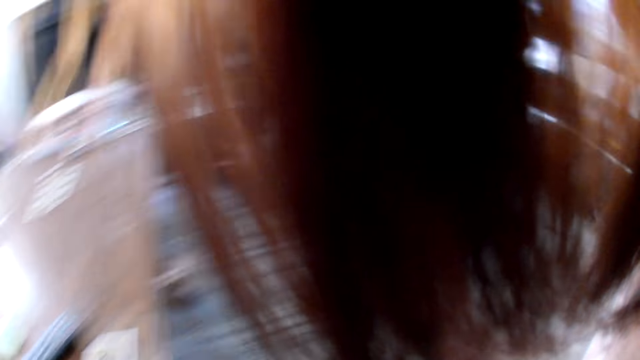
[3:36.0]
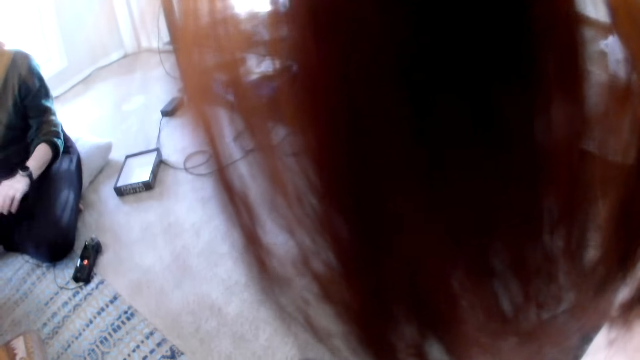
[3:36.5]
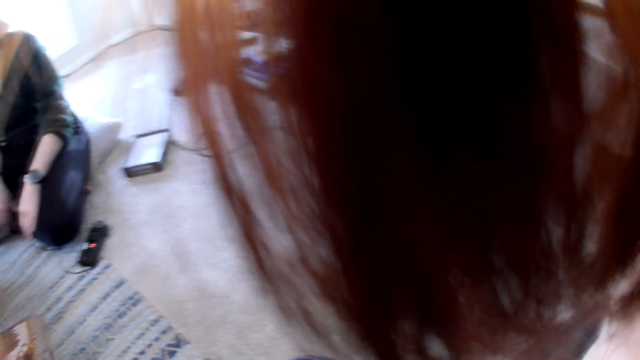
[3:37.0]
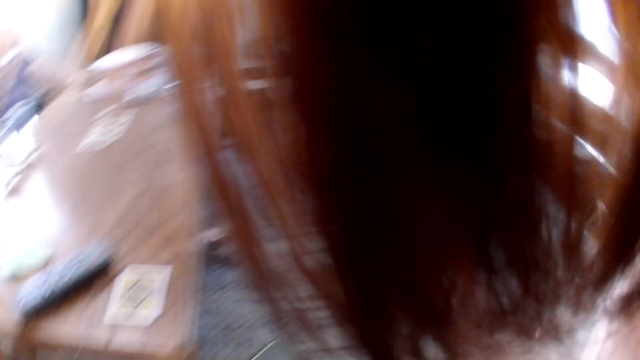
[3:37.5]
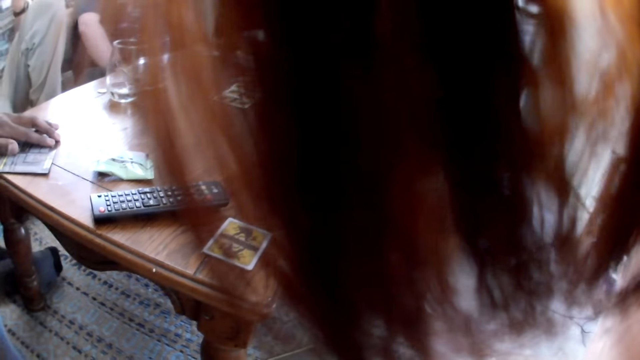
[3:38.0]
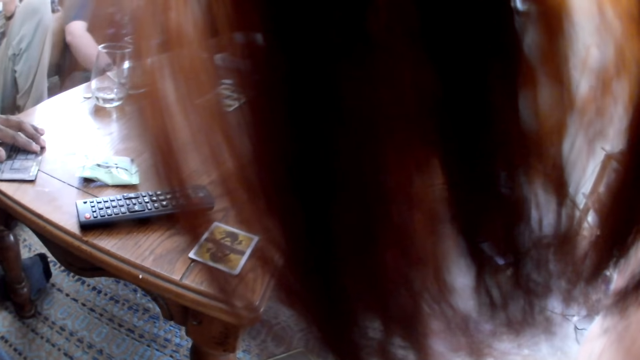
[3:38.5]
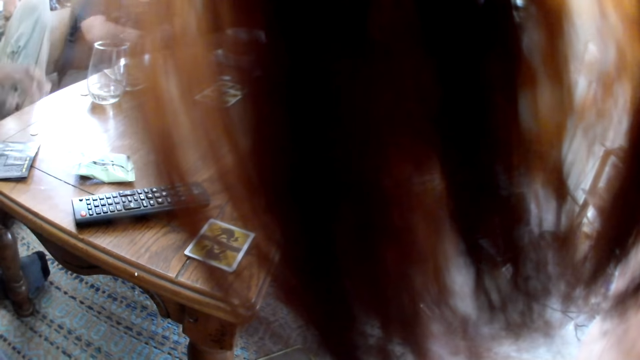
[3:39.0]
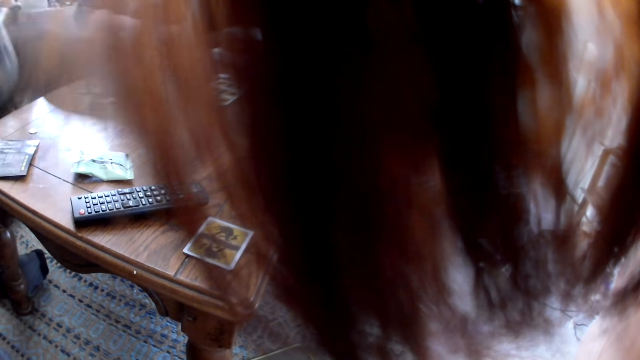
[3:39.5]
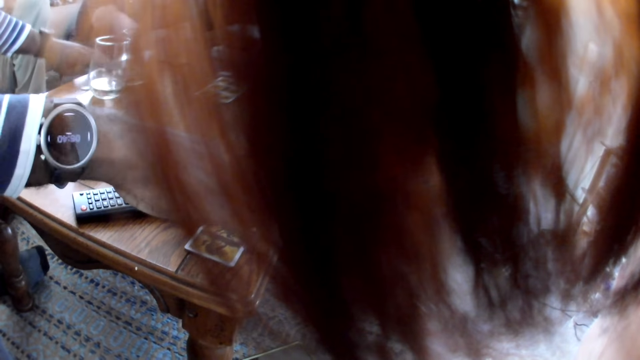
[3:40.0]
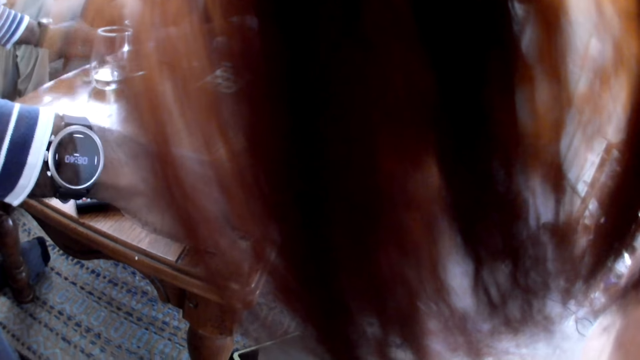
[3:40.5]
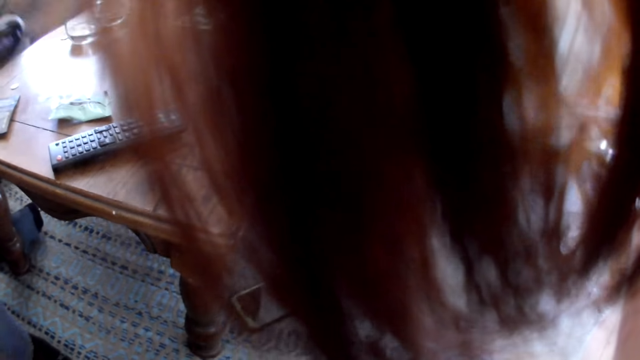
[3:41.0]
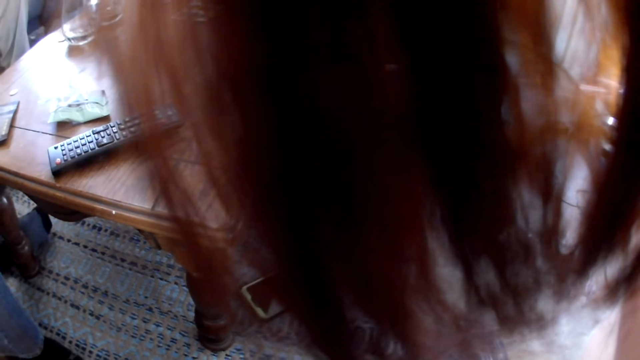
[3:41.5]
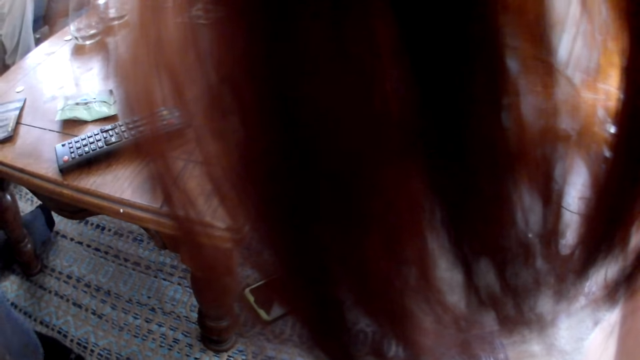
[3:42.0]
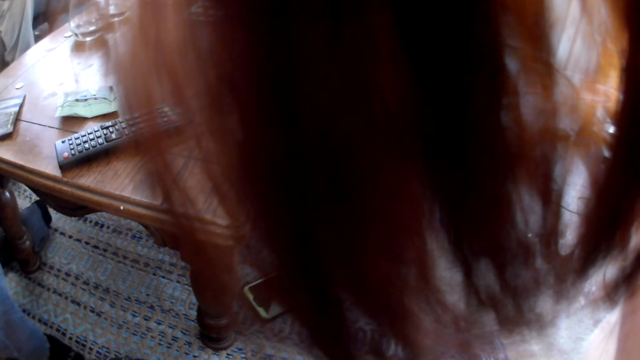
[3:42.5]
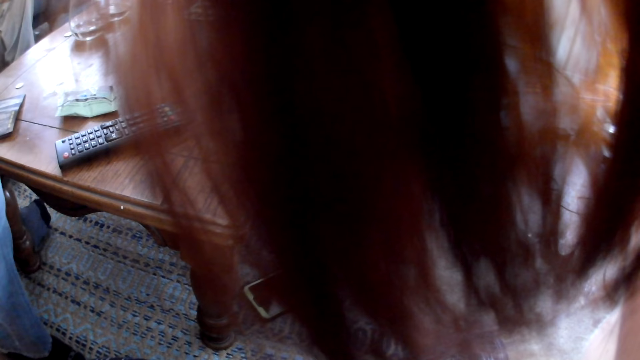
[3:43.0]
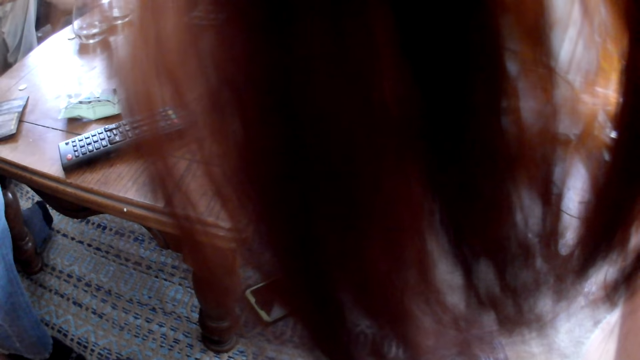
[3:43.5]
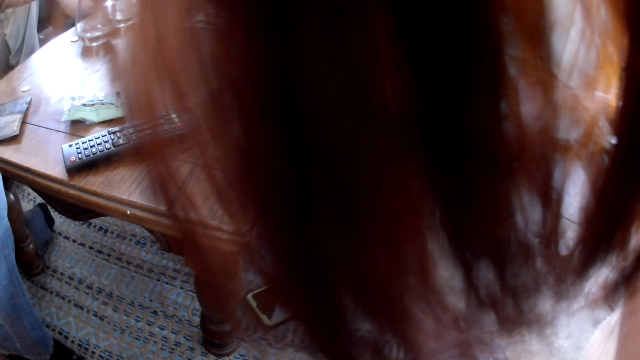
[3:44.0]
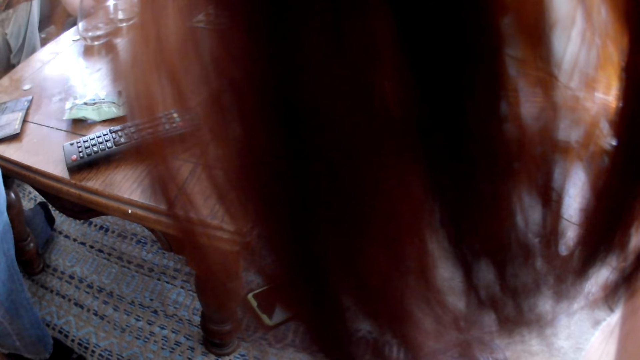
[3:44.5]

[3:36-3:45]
A lady touches her leg. A man picks a card from the table with his right hand. The man picks the card from the table with his left hand.

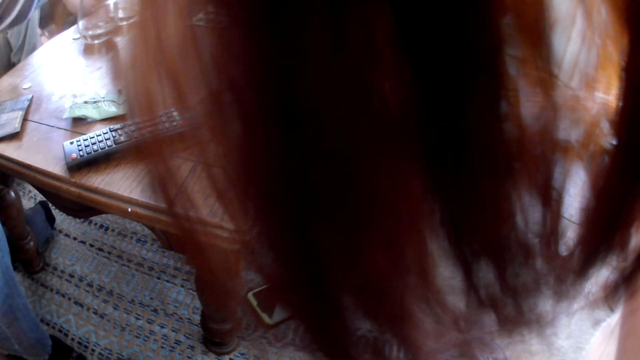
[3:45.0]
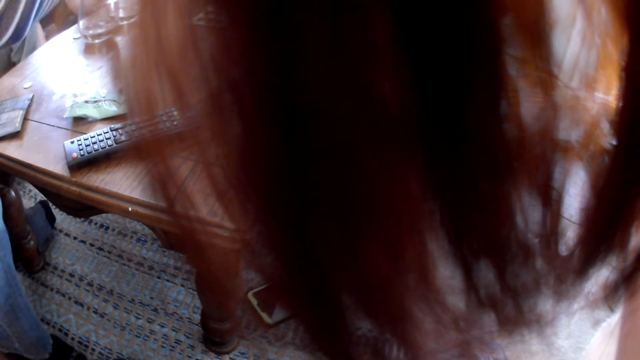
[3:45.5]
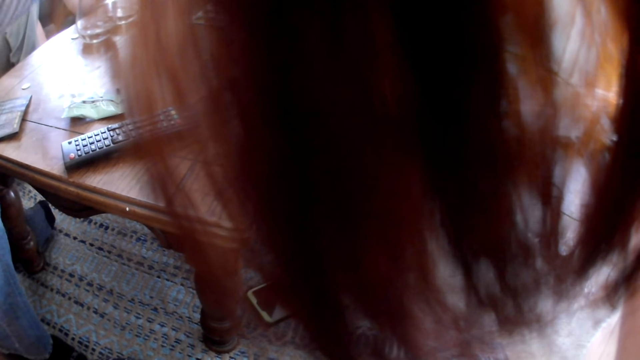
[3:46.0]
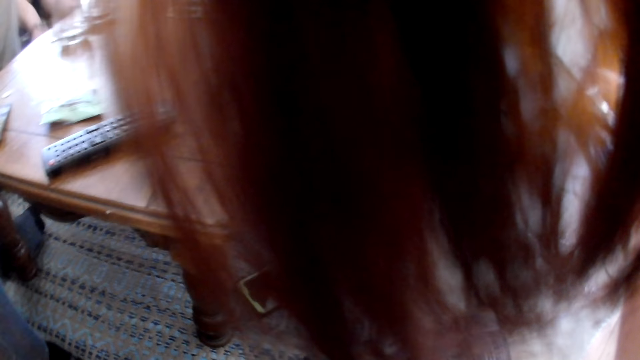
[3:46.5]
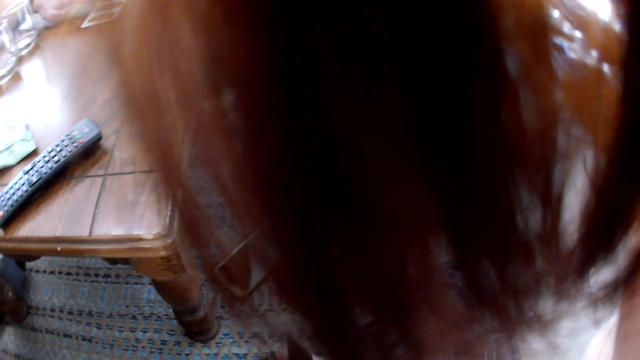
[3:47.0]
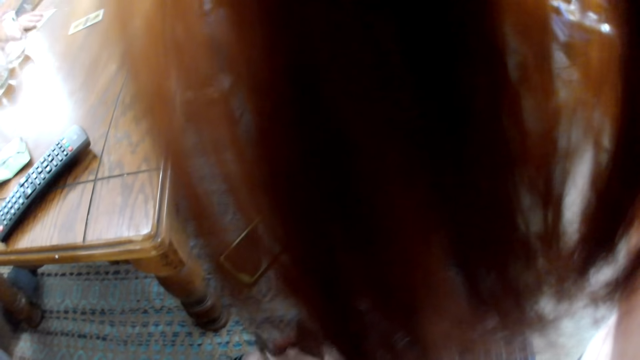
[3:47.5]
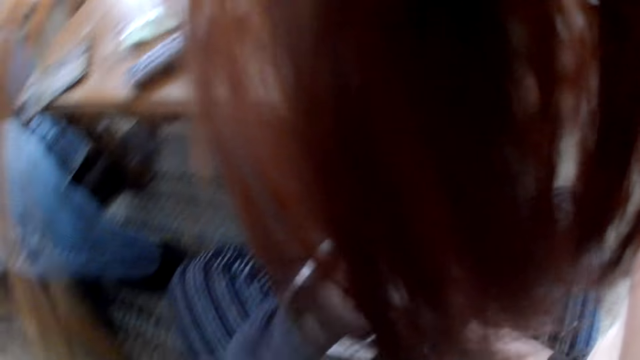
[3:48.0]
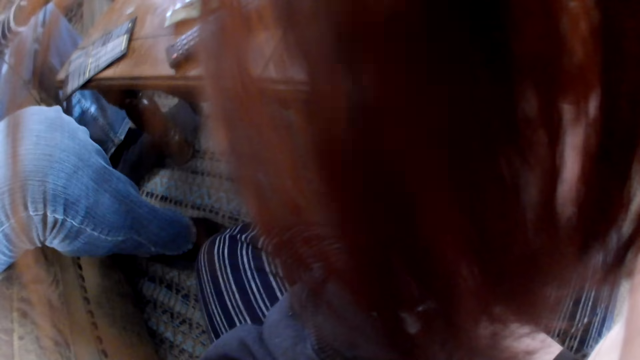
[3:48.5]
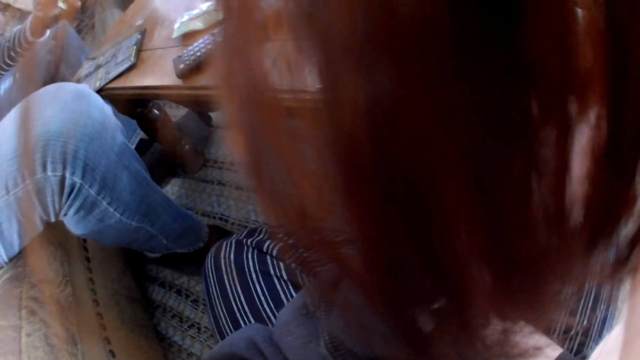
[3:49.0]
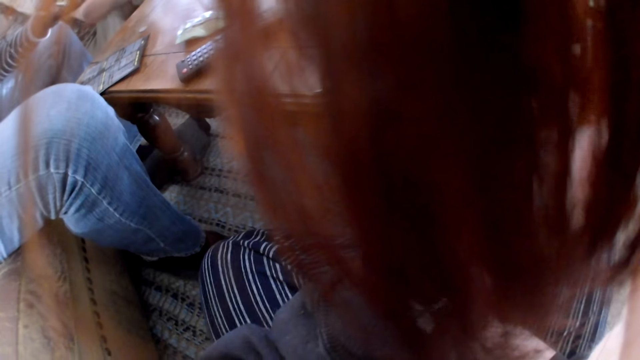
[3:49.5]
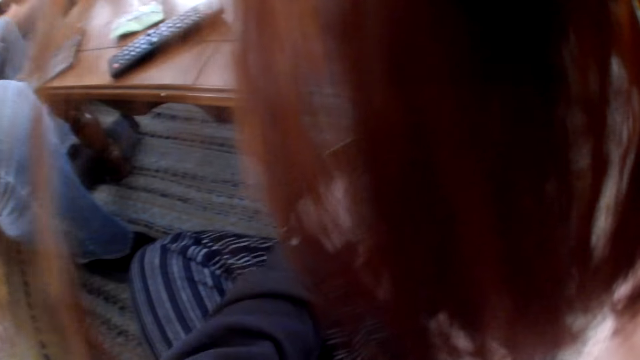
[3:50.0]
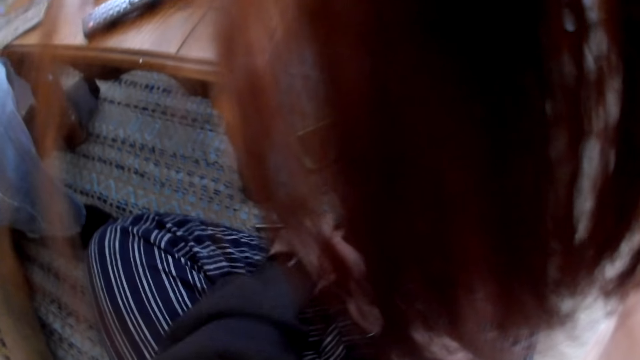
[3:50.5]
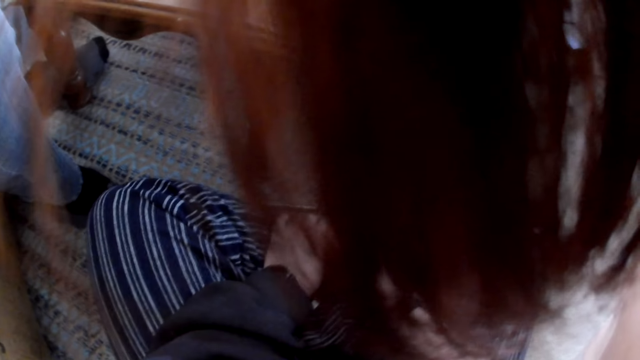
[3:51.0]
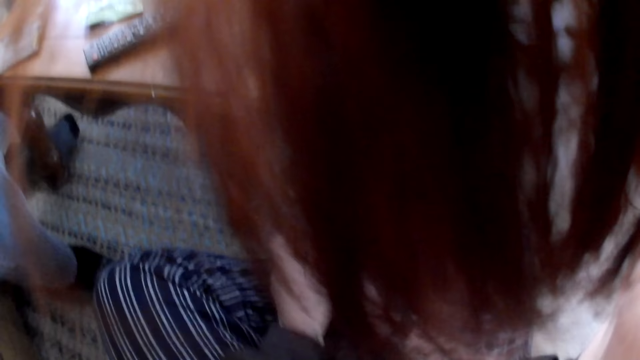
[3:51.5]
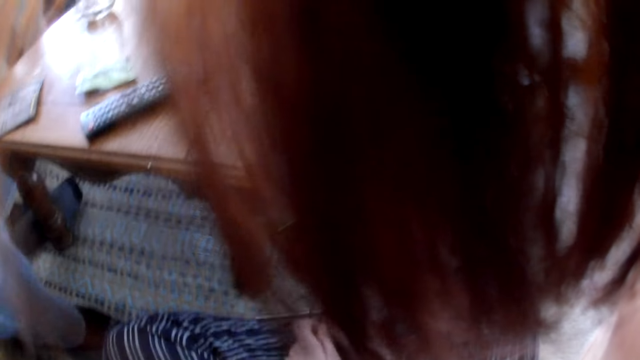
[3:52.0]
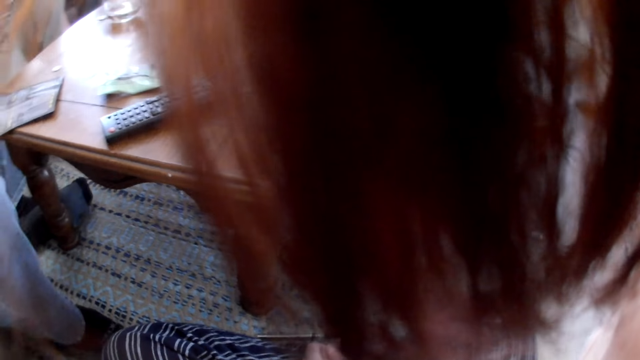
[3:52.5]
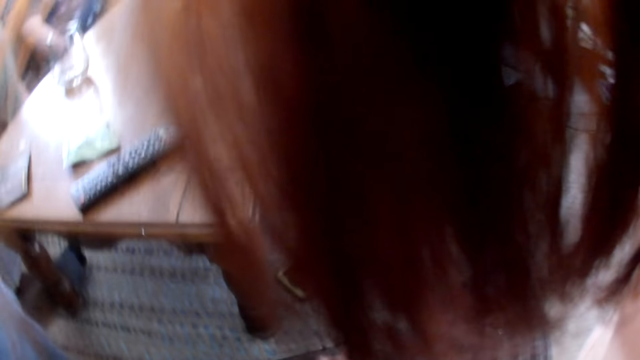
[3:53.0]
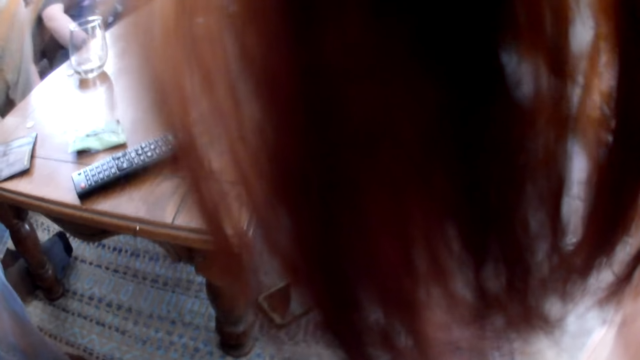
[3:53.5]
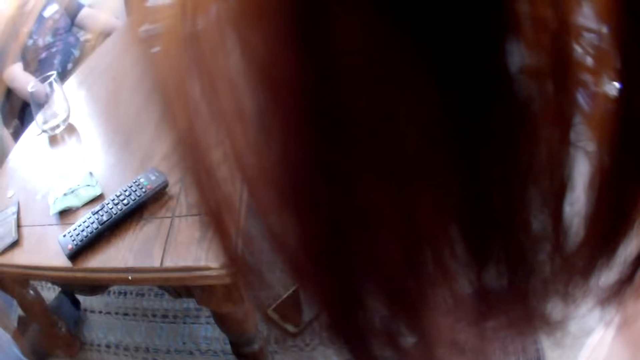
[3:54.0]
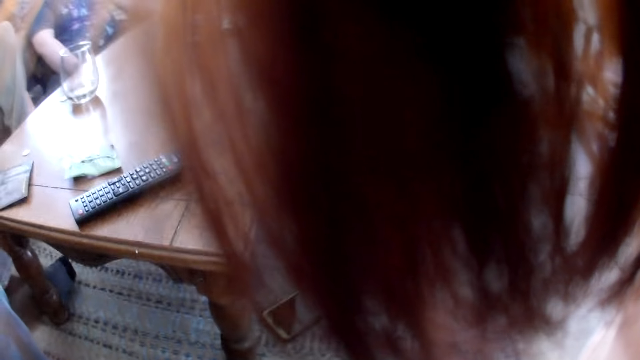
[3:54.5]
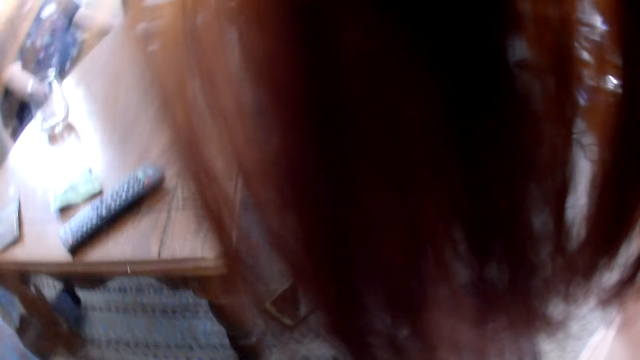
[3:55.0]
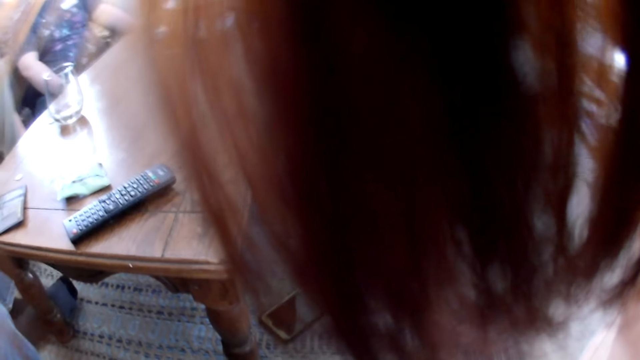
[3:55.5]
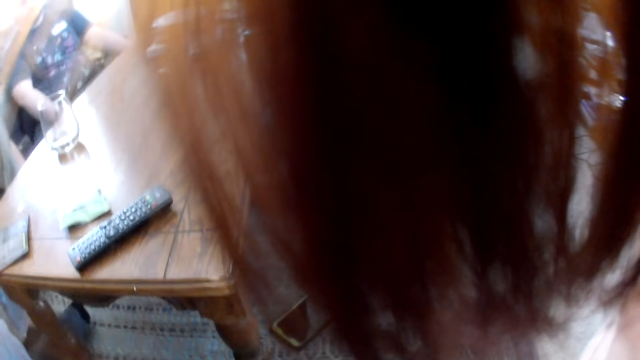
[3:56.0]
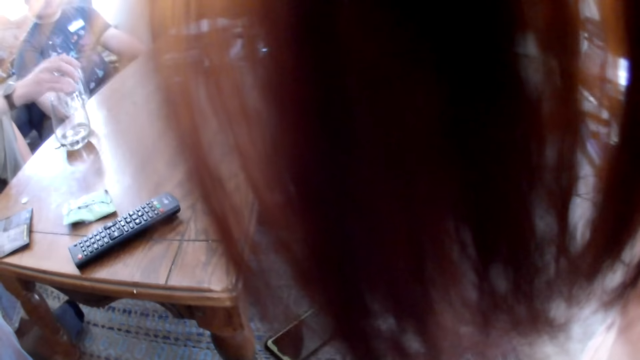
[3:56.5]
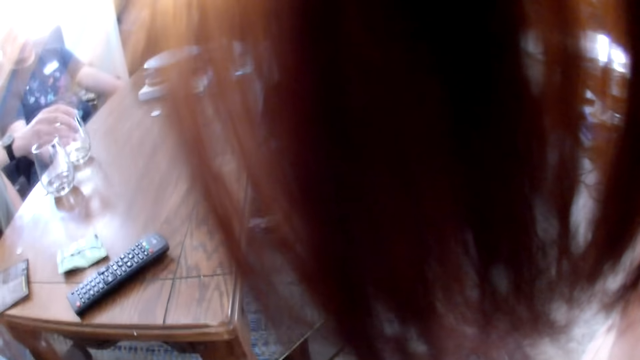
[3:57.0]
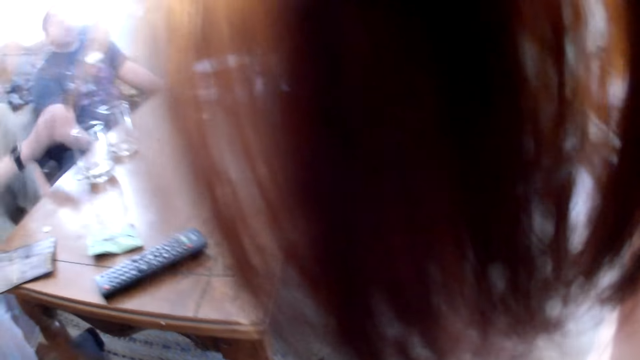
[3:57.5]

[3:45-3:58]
A man moves some cards on the table with his left hand. Another man picks a card from the table. The first man moves the card on the table with his right hand. The camera wearer puts the vape pen in her mouth with her left hand. She drops the vape pen on the floor with her left hand. She holds her leg. The first man drops a cup of water on the table with his right hand.
